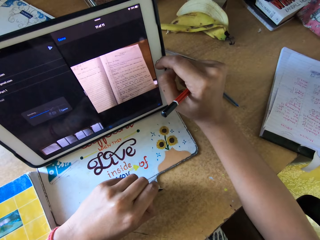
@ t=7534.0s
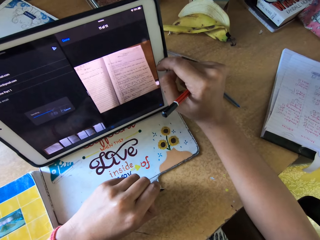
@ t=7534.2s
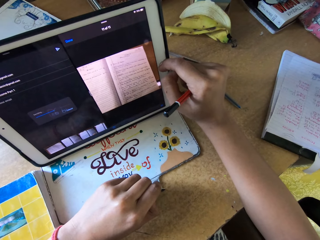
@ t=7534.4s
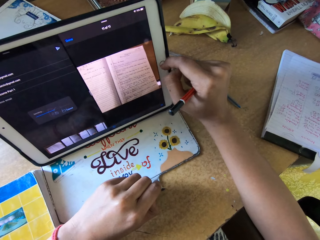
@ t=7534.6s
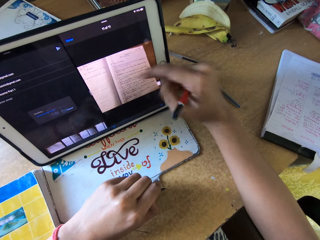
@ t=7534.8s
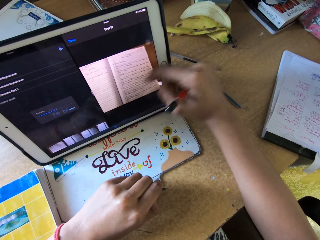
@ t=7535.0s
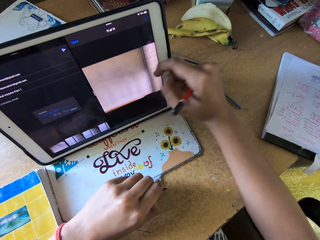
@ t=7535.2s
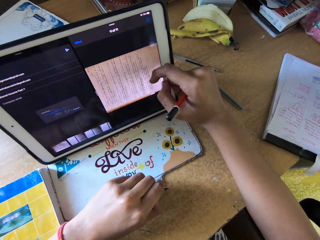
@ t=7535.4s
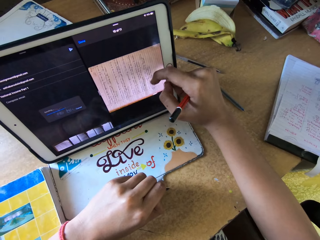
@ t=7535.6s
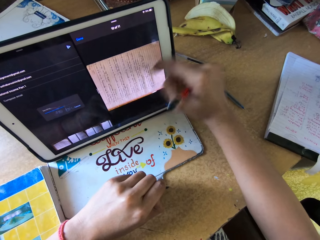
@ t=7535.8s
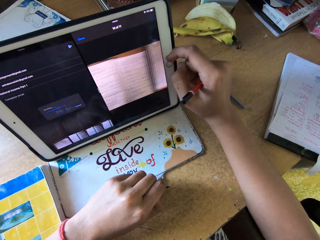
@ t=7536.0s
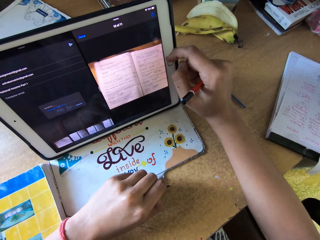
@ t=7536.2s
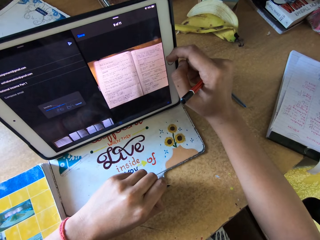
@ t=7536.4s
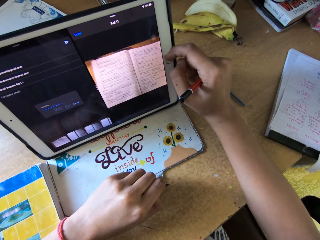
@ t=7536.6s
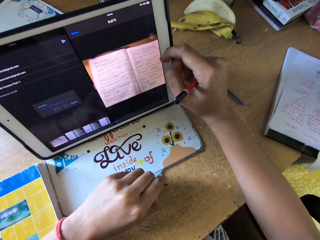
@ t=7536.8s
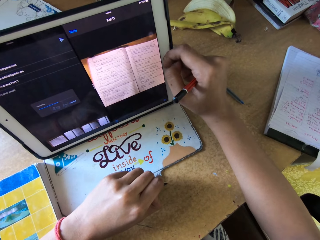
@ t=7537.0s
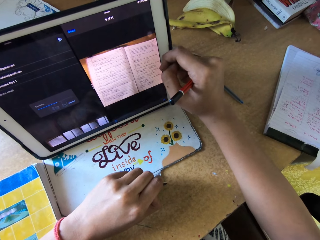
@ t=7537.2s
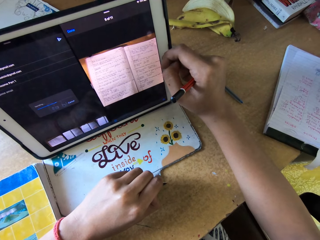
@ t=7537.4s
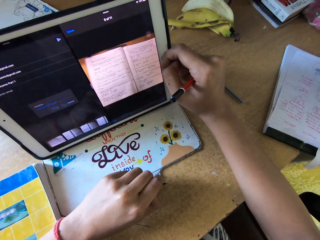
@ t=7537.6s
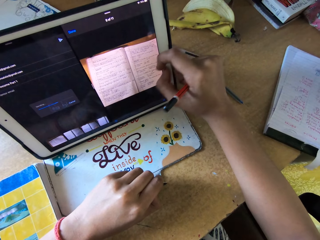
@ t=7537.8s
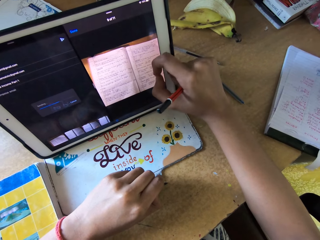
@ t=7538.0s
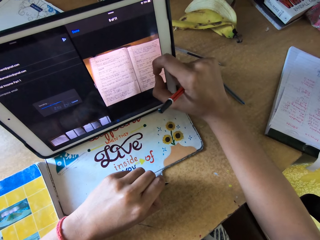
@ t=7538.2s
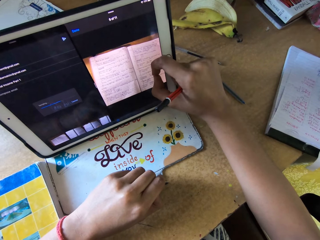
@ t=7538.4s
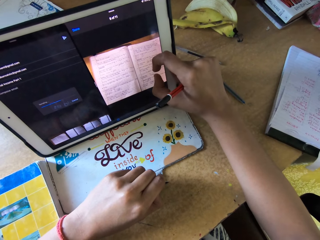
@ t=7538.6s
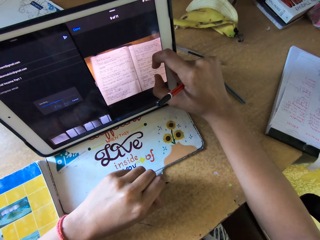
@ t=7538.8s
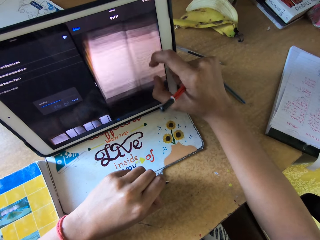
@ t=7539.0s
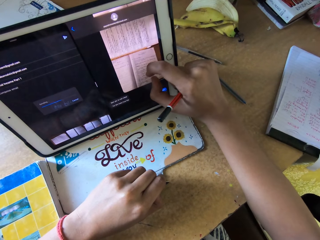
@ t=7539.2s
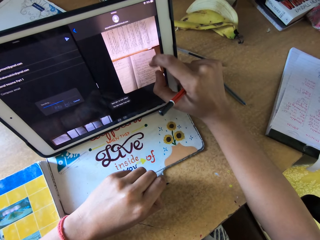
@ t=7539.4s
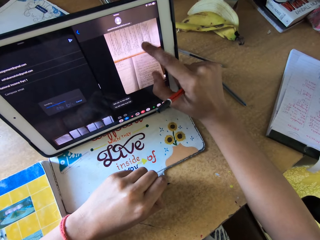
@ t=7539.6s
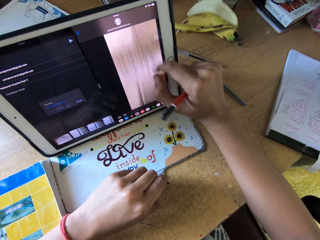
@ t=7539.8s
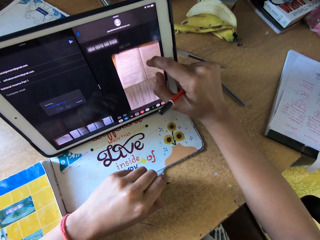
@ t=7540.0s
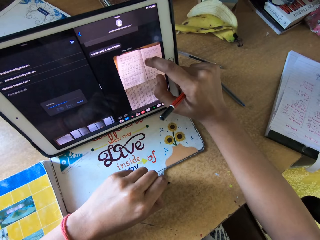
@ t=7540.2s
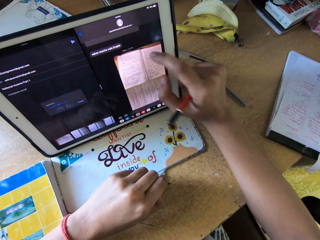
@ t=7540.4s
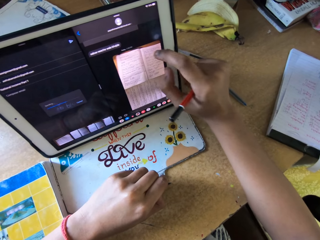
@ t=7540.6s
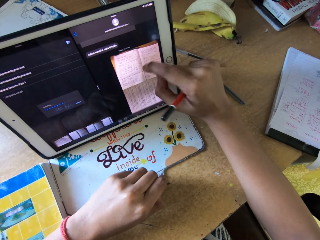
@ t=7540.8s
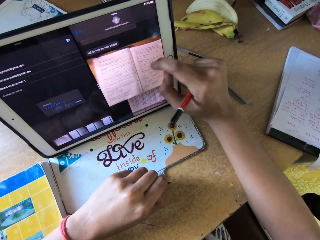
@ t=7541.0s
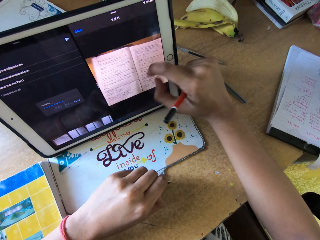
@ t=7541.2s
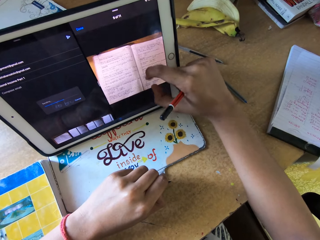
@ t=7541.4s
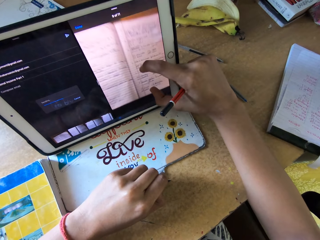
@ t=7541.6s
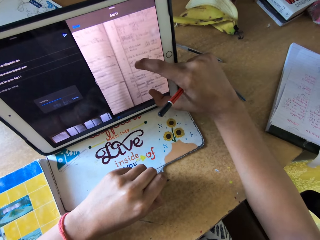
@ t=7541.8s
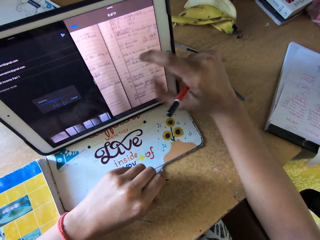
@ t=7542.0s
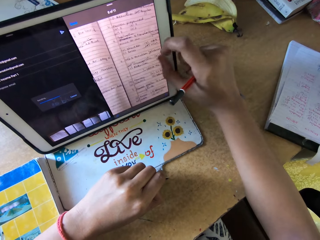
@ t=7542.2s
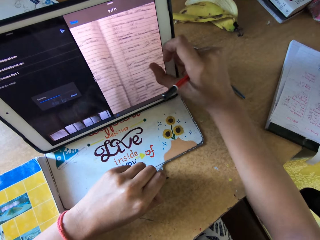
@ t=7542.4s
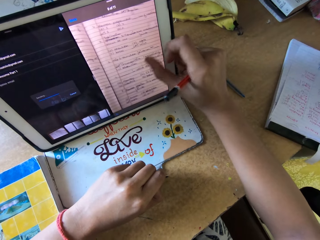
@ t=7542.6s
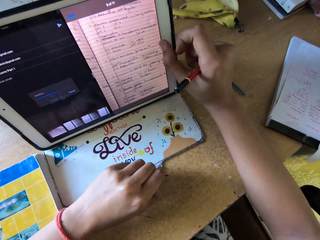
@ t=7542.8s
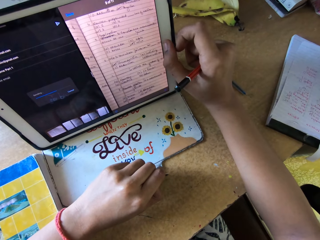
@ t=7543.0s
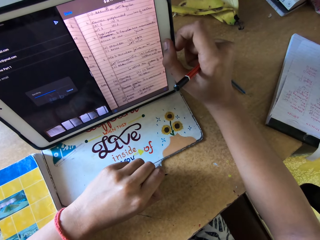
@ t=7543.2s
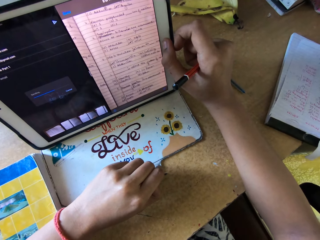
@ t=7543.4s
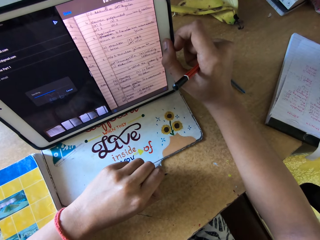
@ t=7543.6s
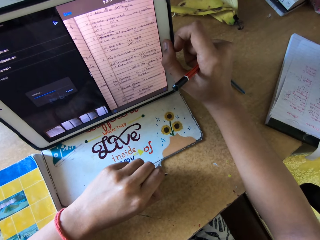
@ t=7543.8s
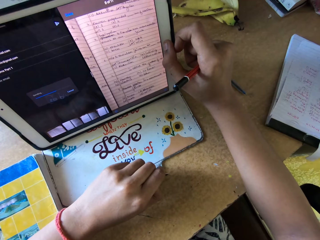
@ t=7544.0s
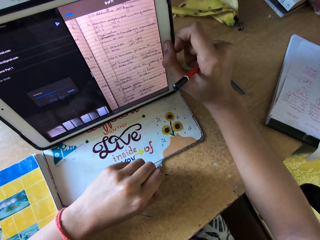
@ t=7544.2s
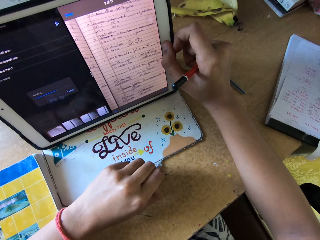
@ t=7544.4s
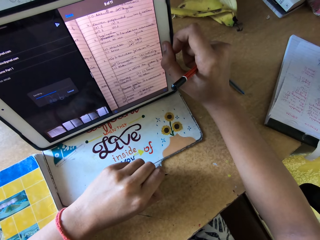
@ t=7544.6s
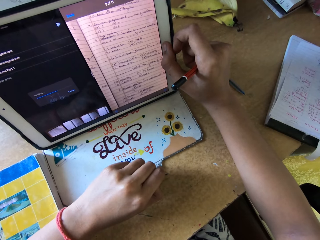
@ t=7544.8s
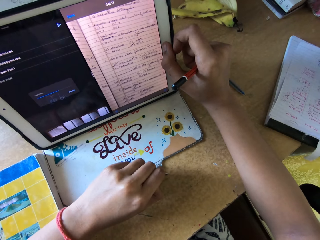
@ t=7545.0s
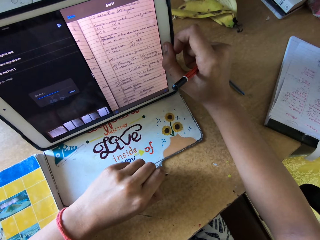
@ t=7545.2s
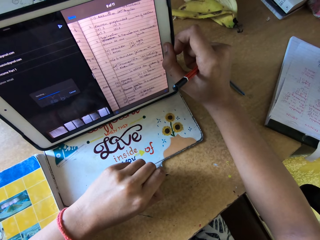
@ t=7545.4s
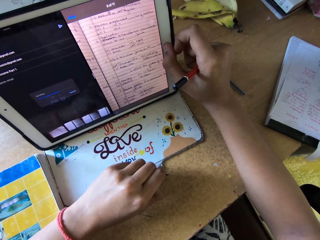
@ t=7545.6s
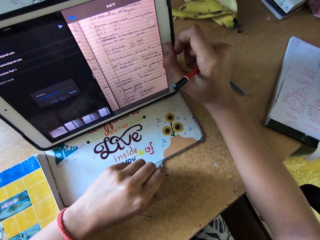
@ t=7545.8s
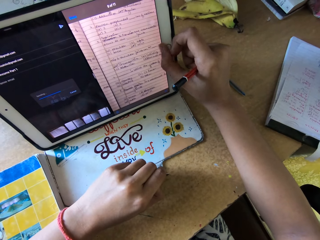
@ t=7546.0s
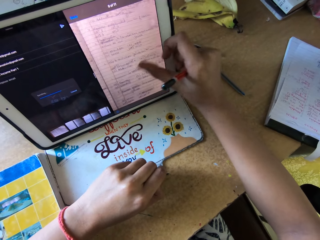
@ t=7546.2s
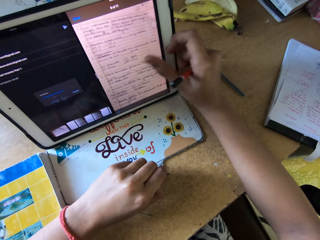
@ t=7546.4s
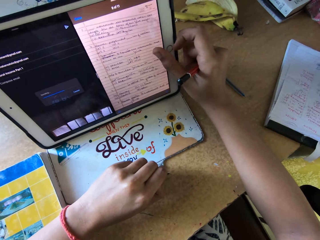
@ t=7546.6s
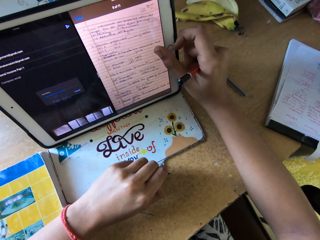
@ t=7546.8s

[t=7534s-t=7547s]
The camera wearer reads on the tablet.

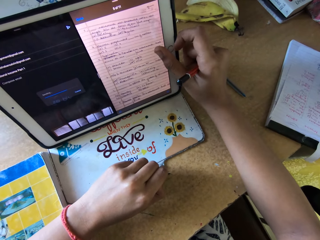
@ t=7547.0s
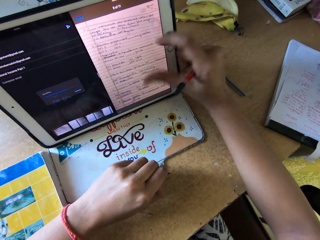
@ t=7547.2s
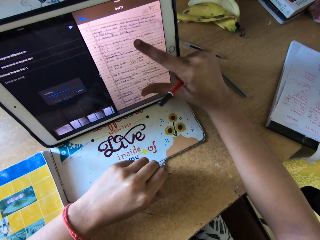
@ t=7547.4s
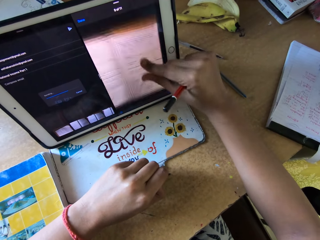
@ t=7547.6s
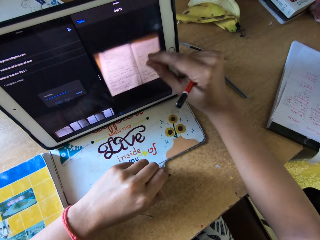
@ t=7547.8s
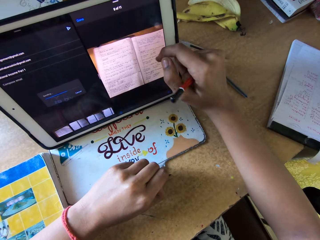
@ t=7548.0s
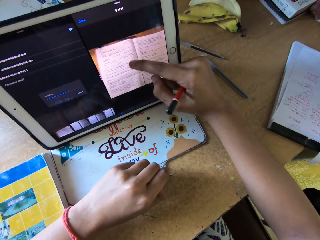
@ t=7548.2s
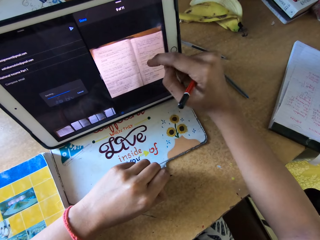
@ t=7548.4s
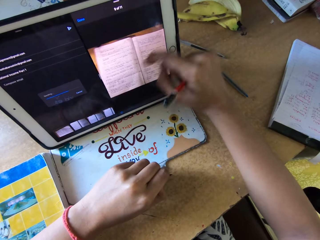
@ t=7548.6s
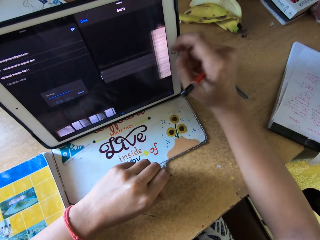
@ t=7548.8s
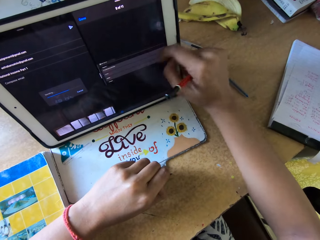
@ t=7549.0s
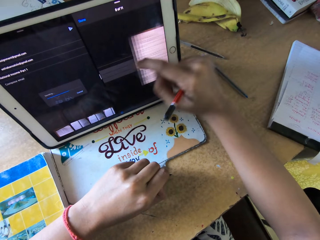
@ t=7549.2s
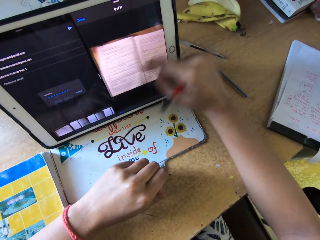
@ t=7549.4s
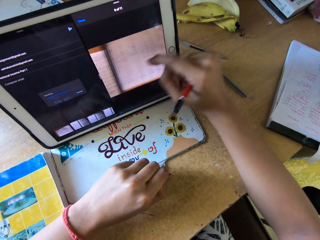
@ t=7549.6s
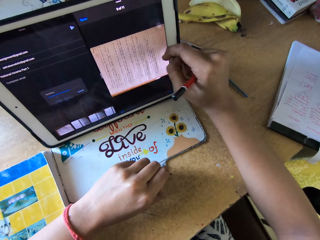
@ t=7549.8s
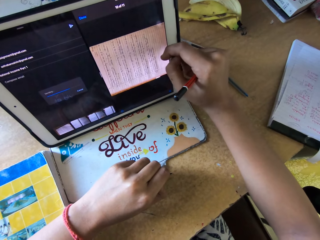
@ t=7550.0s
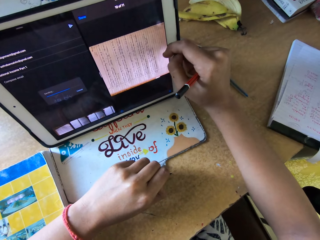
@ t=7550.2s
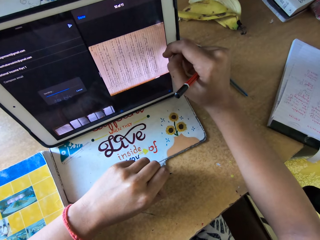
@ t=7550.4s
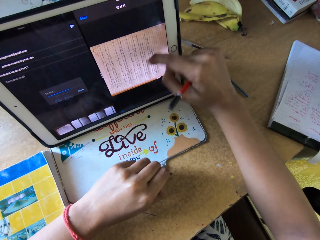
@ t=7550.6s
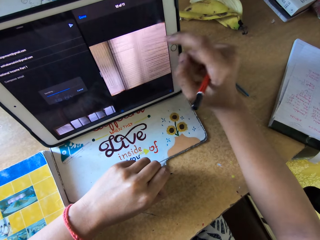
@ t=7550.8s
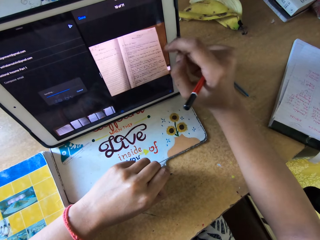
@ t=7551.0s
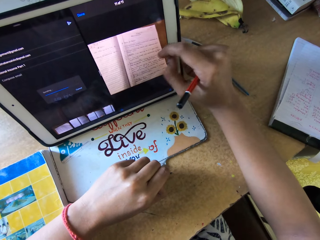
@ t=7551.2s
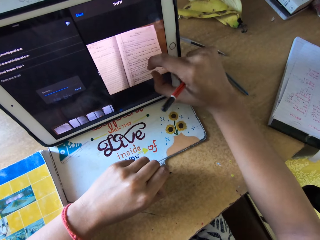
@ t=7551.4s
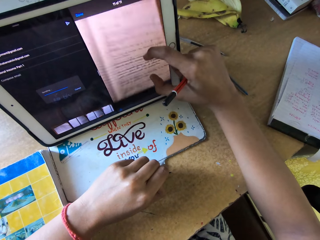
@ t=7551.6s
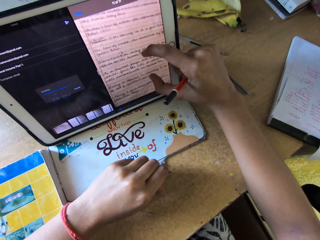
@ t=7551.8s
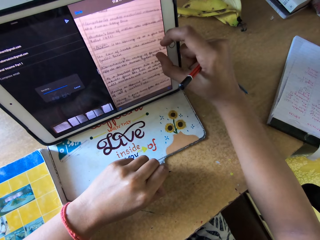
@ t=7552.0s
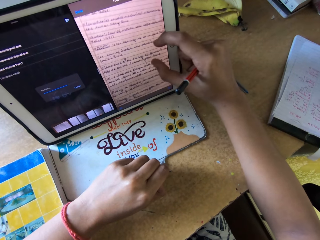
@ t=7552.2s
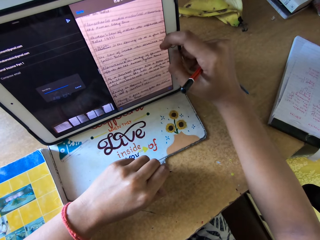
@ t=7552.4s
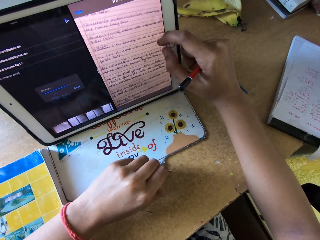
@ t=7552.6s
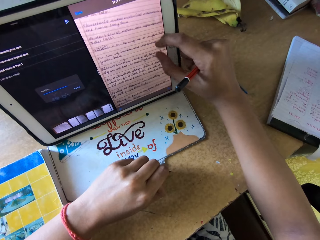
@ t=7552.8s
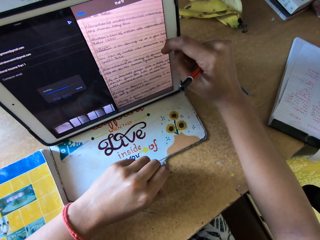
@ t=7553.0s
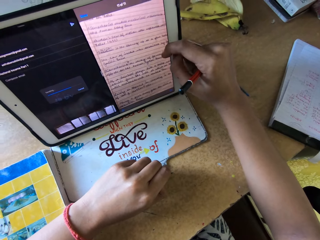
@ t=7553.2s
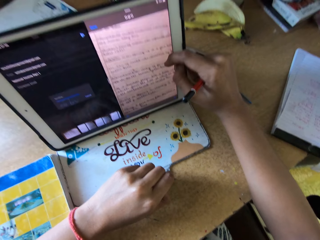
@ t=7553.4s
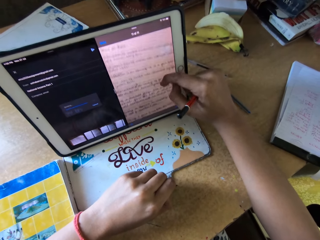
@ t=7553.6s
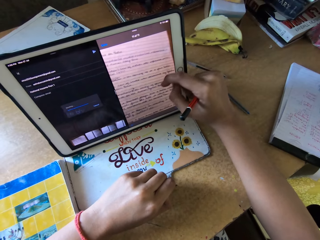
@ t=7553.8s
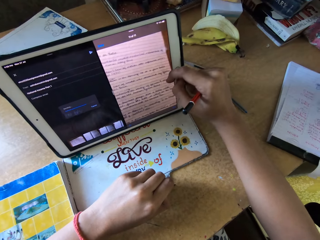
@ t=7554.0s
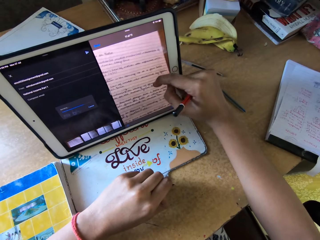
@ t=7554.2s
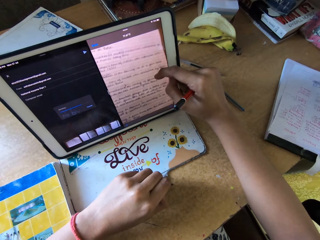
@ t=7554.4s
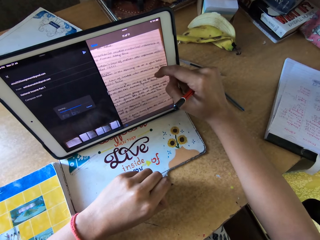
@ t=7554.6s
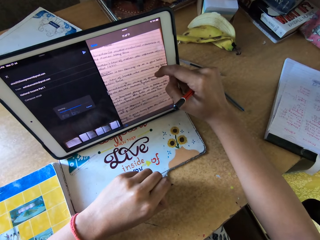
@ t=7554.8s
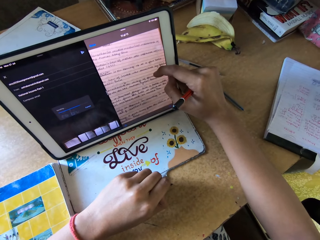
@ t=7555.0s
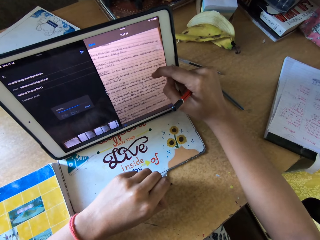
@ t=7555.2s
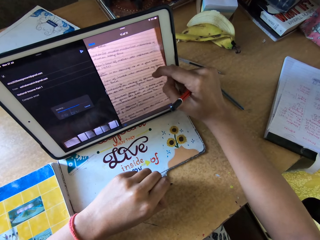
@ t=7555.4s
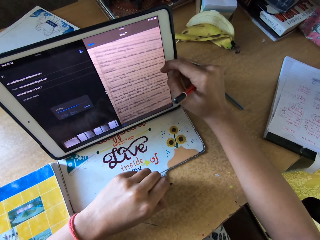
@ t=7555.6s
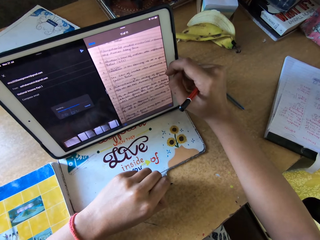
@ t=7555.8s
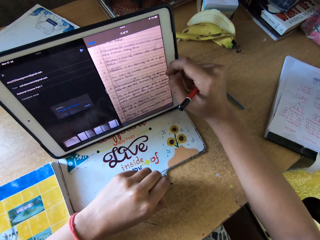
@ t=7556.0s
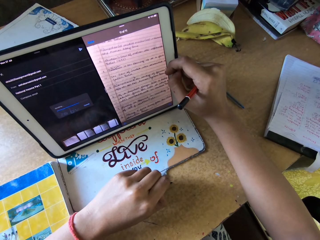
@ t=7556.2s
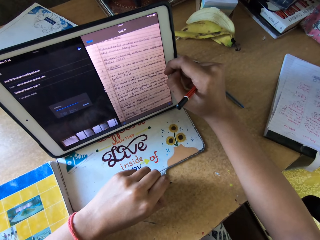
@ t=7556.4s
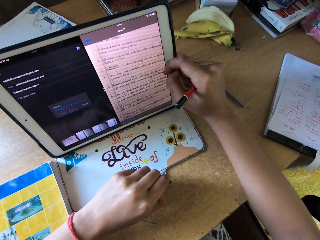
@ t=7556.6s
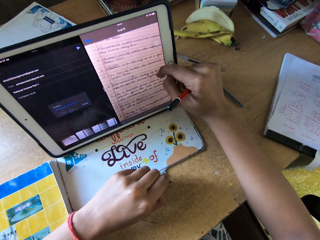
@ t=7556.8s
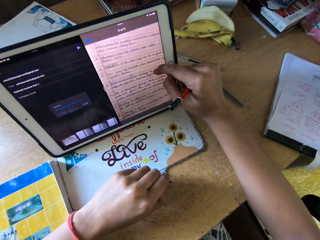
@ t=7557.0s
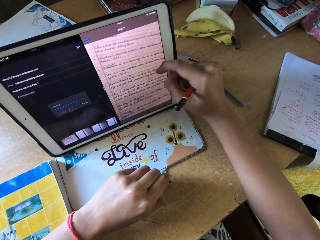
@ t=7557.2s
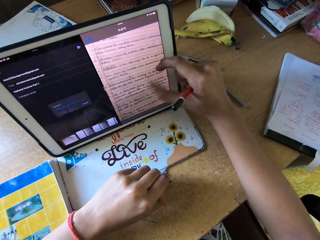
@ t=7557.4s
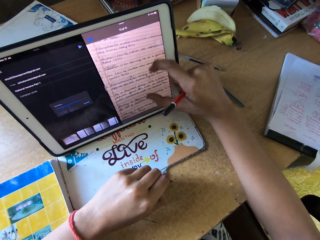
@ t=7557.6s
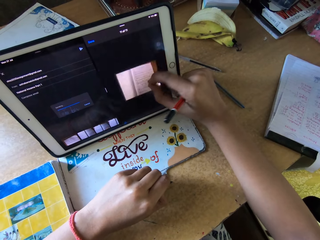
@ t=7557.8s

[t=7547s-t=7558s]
The camera wearer presses the tablet. They scroll on the tablet. They enlarge an image on the tablet. They move the image with the right hand.
